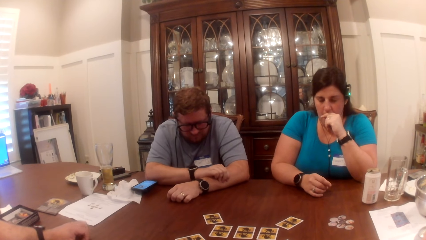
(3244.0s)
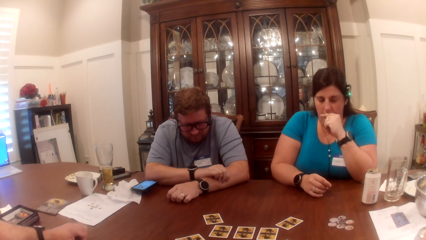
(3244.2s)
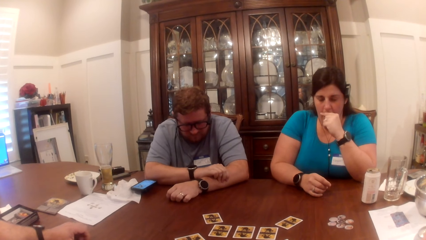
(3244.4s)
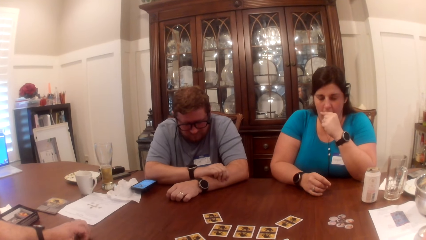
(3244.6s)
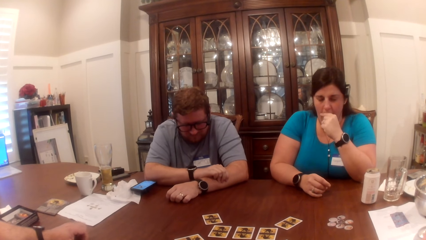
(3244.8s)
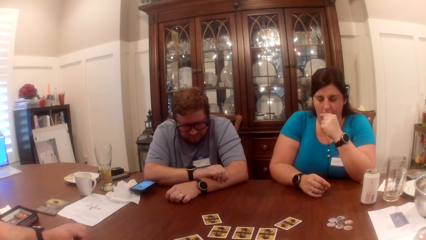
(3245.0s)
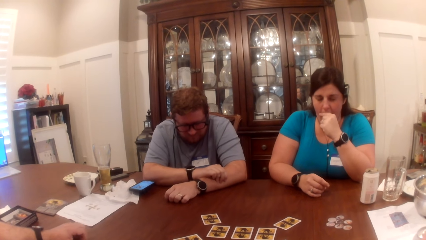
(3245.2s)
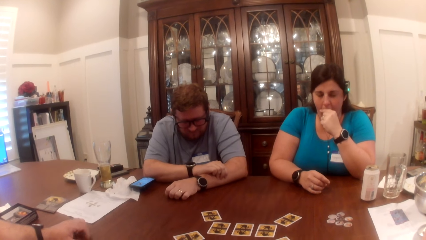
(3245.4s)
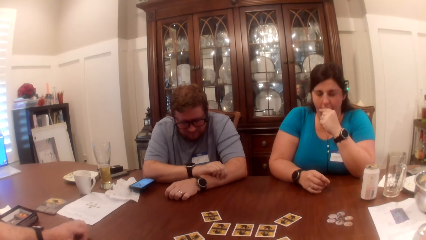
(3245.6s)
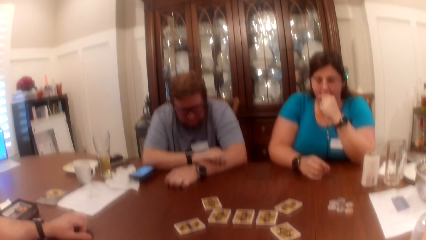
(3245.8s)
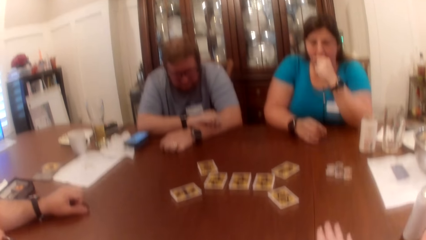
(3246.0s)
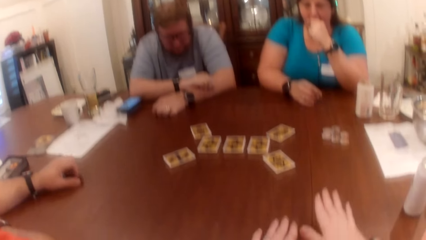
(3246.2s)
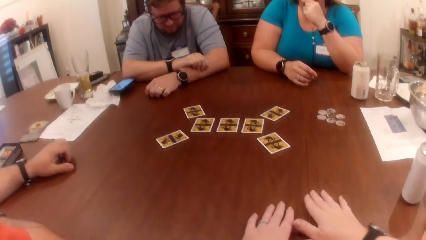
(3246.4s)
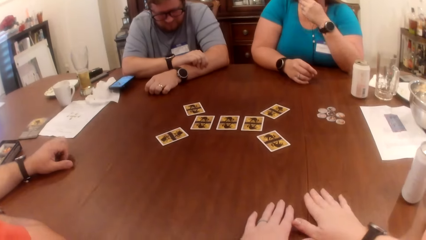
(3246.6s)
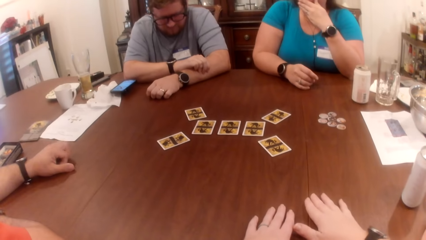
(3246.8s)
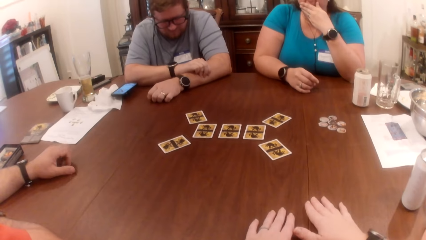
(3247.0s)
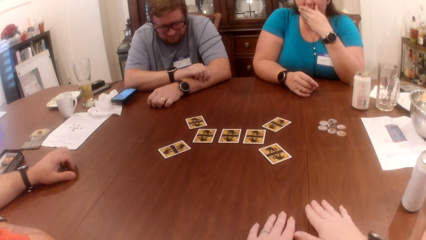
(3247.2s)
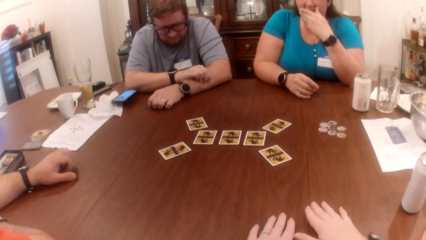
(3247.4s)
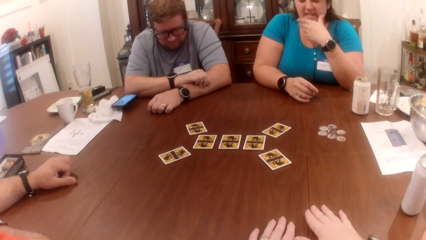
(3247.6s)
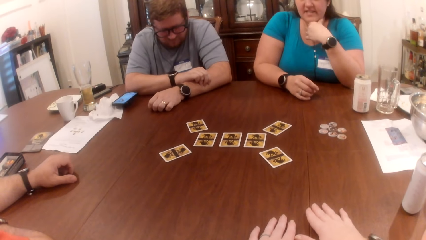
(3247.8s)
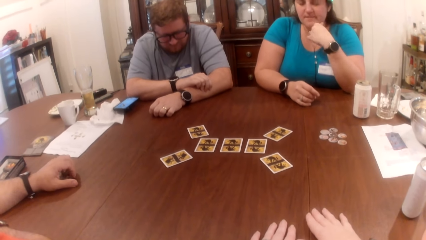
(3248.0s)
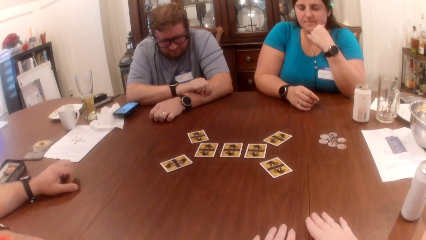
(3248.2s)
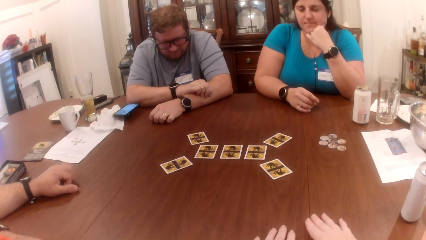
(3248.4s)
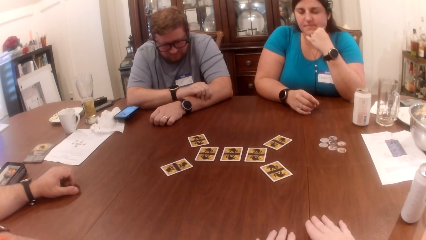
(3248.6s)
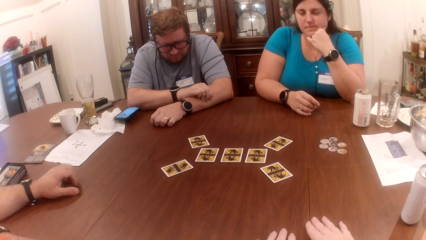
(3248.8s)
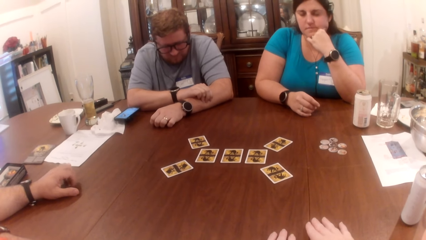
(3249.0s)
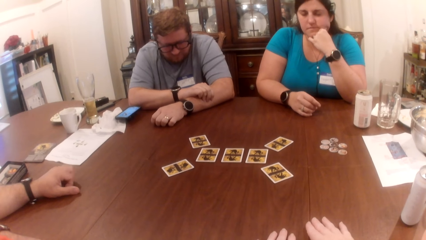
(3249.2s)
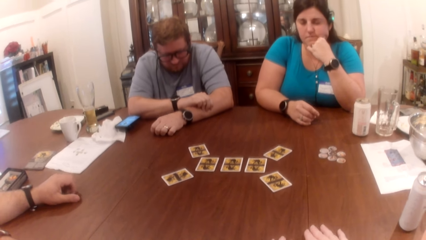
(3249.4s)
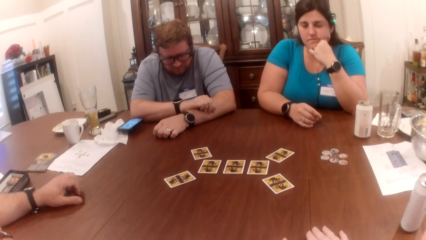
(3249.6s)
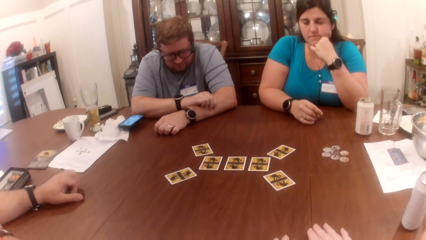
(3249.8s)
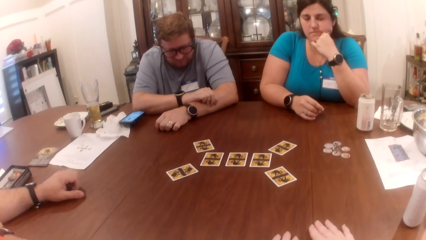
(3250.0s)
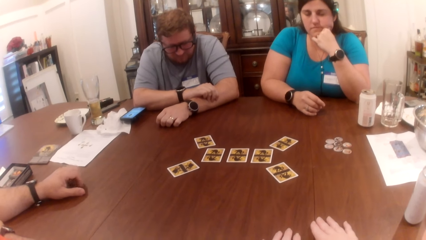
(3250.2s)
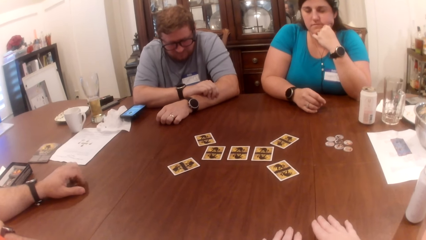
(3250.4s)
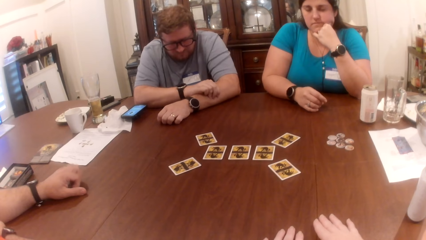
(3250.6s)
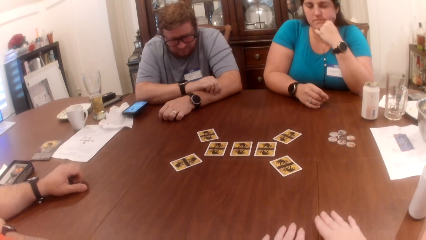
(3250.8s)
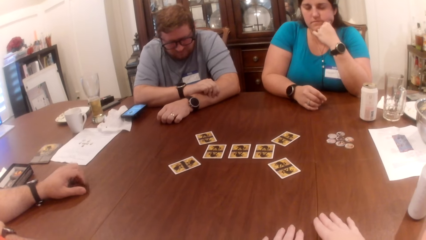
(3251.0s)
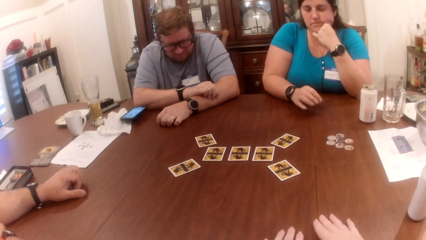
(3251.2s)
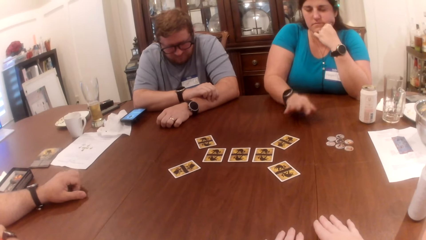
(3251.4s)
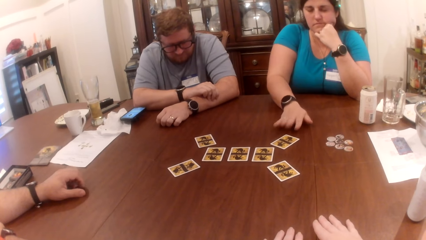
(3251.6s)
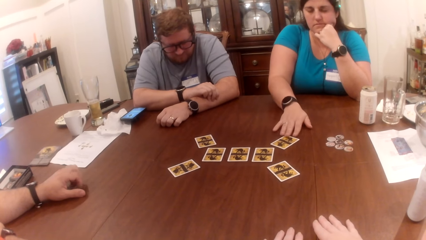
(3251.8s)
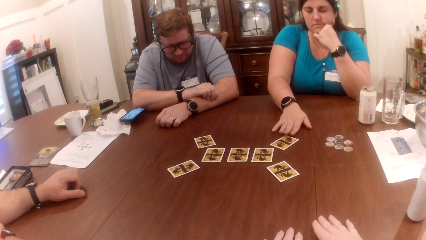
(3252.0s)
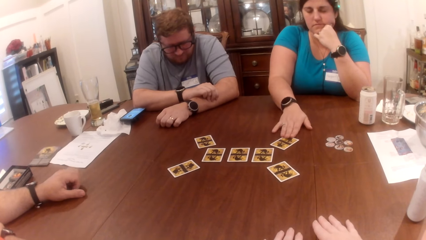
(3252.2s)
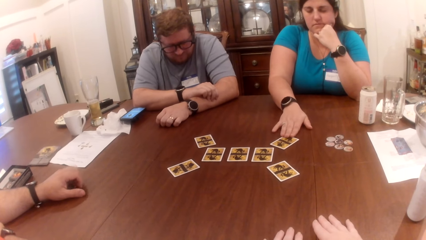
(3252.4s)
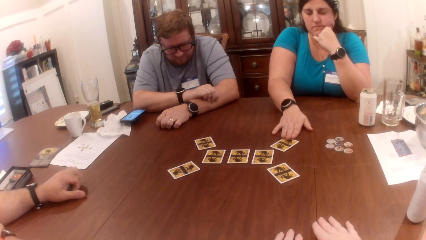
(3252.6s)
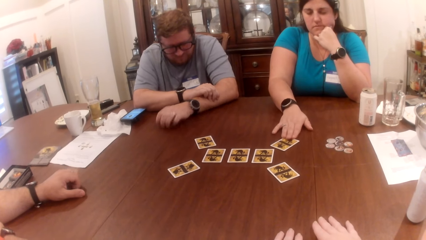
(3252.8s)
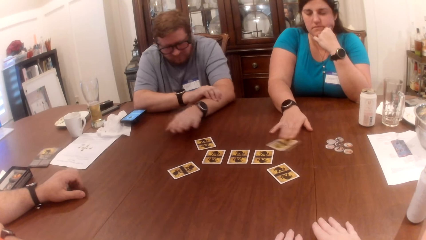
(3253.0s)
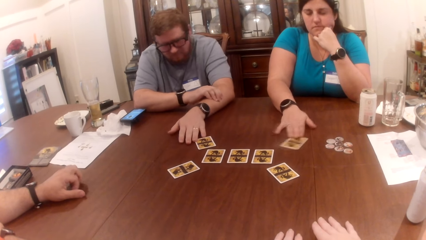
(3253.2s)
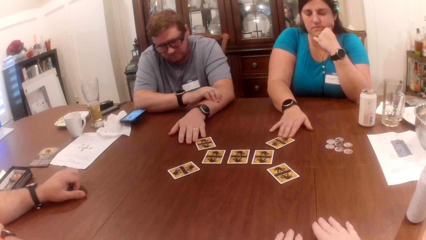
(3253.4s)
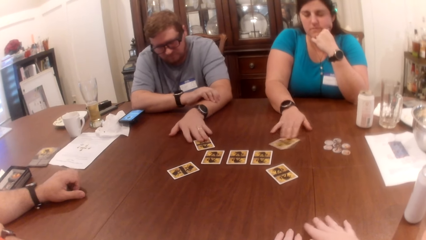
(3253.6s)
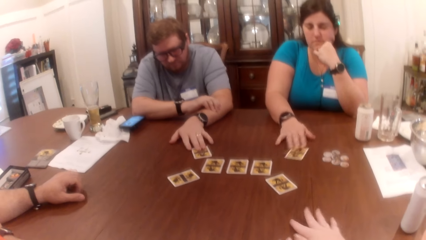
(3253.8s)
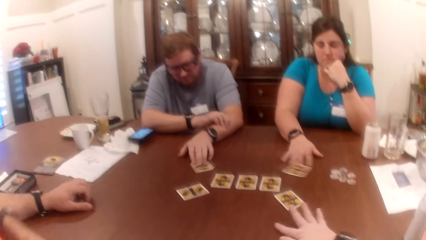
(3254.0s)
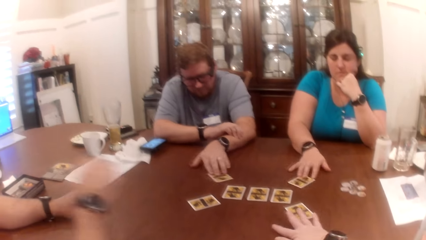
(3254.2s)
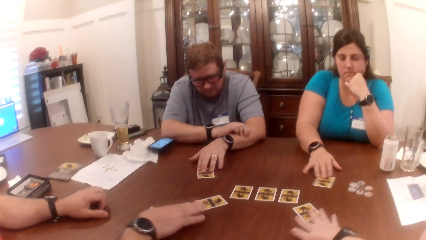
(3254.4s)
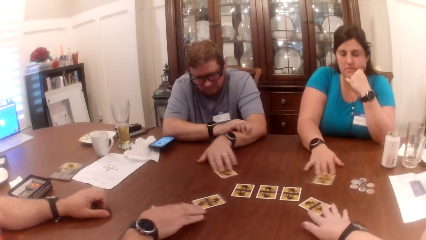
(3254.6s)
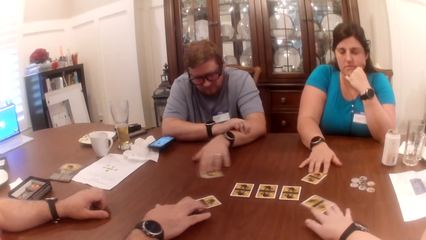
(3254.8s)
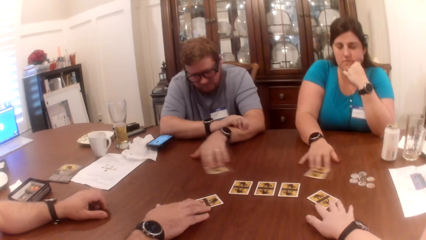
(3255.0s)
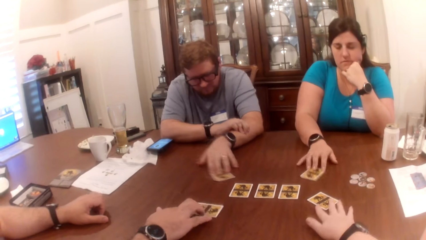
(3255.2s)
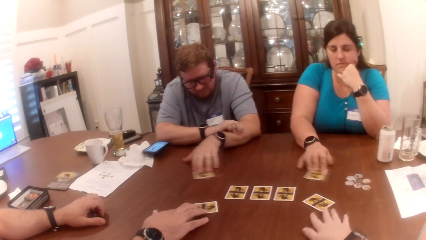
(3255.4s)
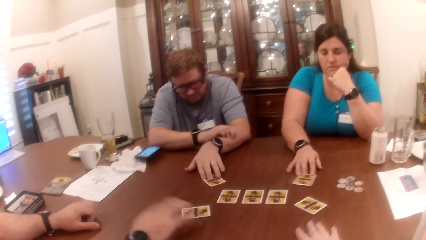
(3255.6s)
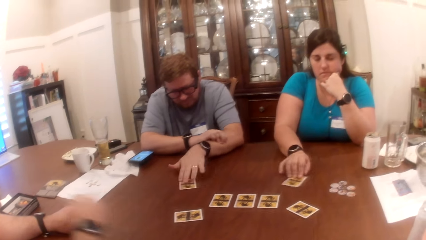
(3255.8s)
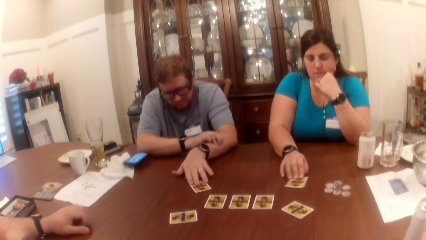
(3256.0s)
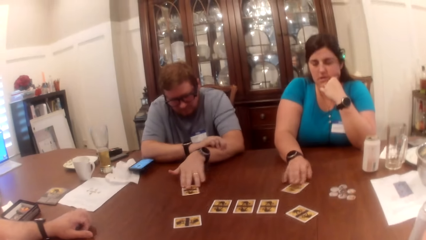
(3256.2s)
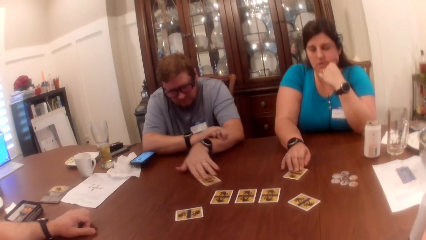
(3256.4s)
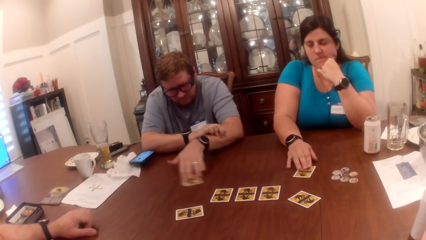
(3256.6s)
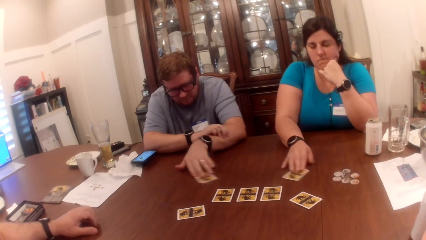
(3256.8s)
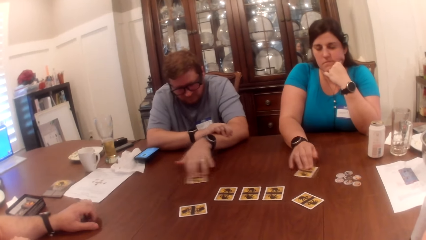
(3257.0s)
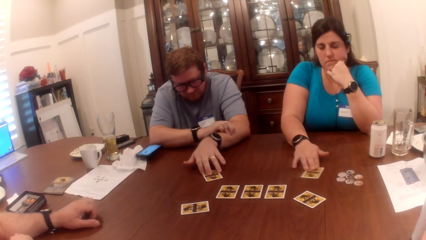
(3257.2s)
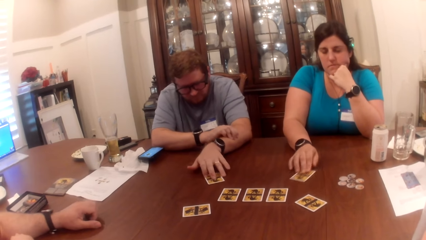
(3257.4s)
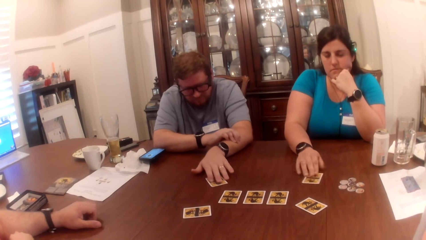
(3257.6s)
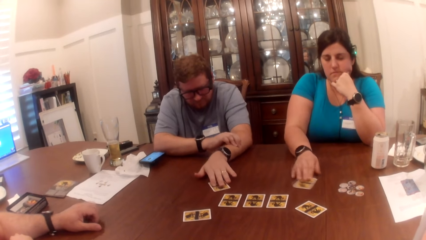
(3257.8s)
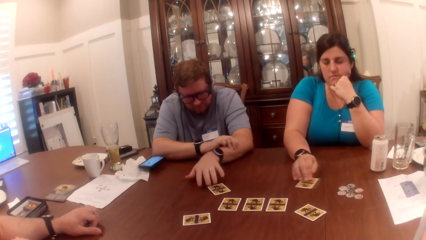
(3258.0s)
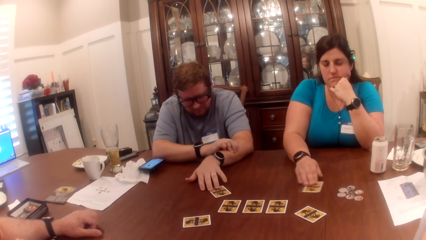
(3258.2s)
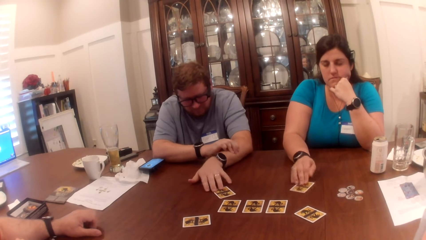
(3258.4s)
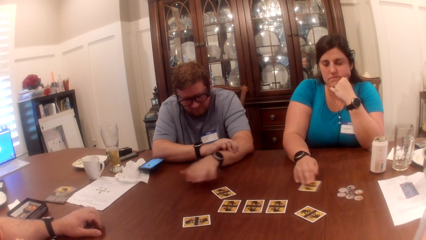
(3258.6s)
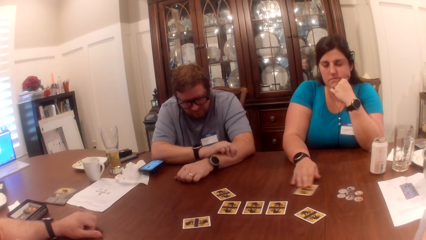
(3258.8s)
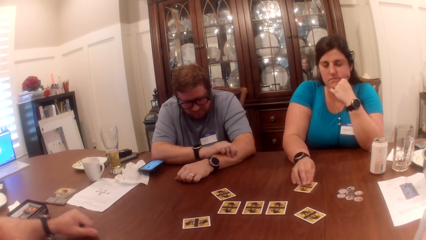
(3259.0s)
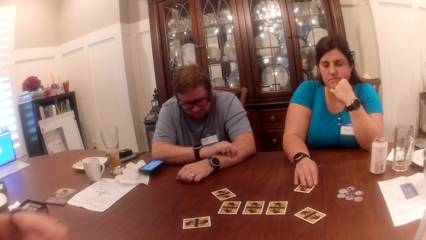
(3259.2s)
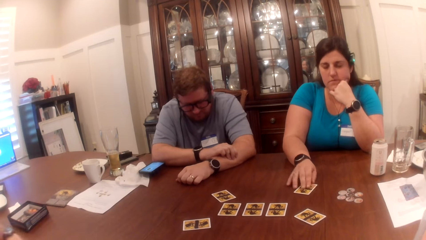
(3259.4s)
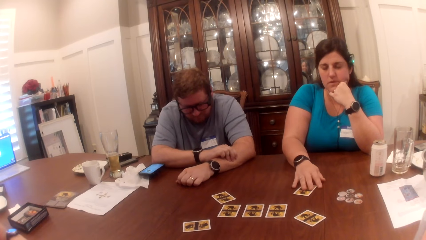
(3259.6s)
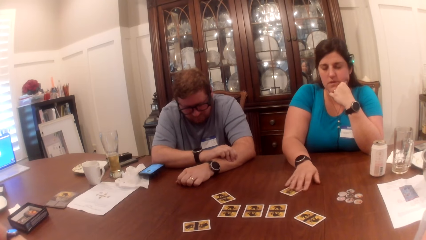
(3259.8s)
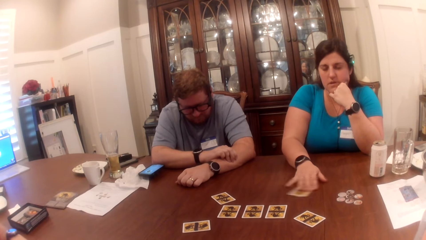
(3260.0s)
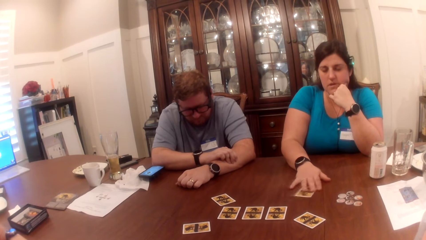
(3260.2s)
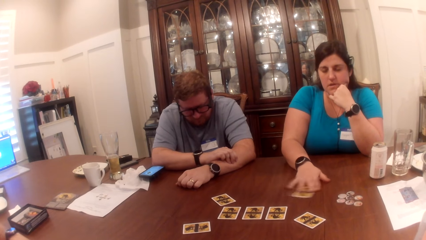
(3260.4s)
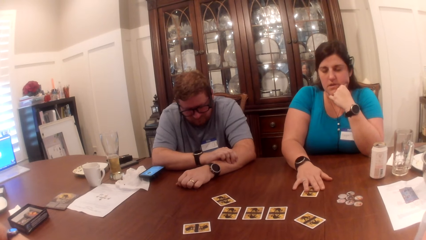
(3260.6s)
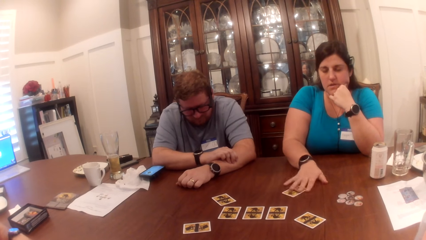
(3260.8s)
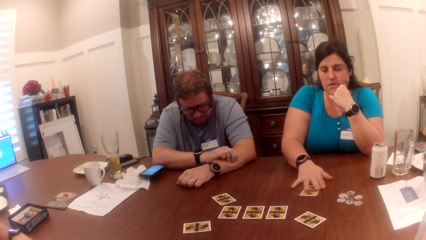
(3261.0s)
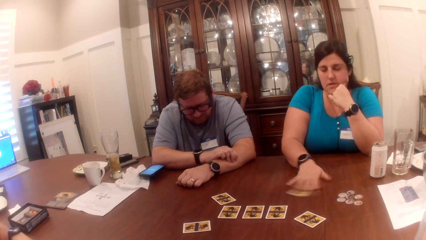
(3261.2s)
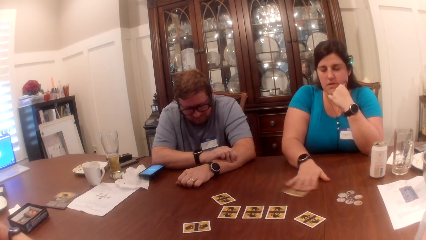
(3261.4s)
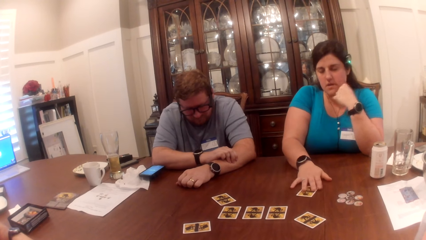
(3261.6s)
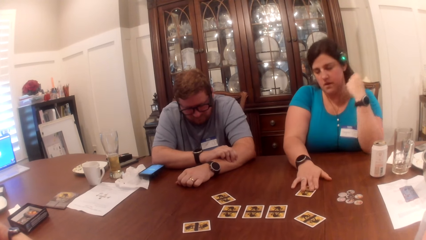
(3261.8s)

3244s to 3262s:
The camera wearer hits the table with his right hand. The woman rubs her face with her left hand. The woman places her hand on her jaw. The woman moves the card on the table with her right hand. The man moves the card on the table with his right hand. The camera wearer moves the card on the table with his right hand. Another man moves the card on the table with his right hand, and rubs the table with his left hand. The camera wearer looks at the other man. The other man folds both hands. The camera wearer looks at the other man.
